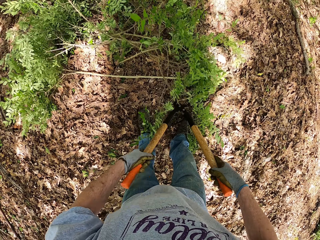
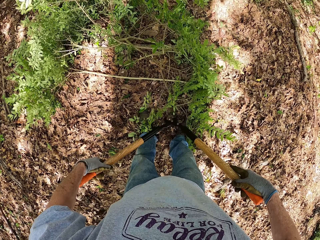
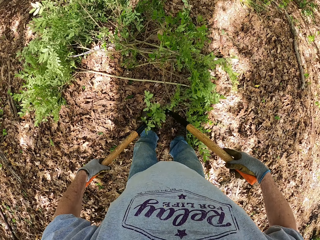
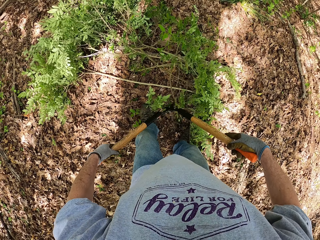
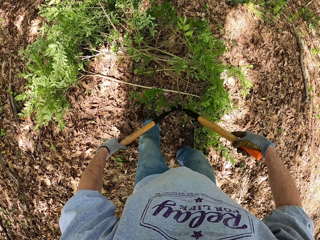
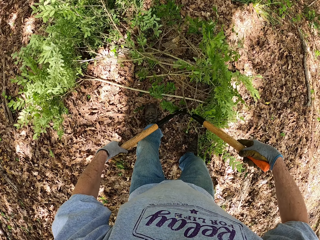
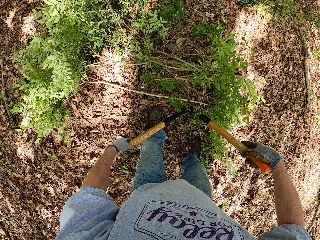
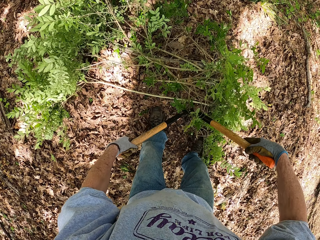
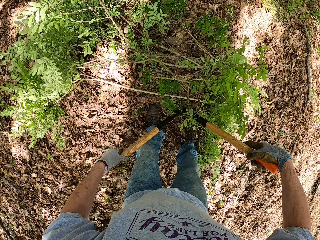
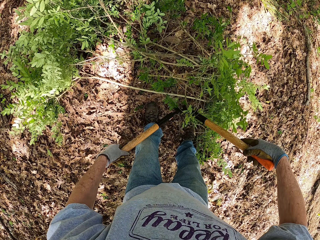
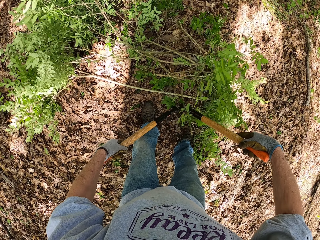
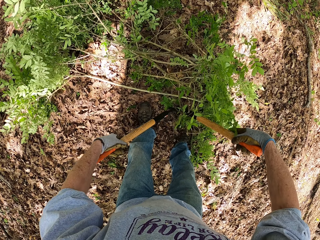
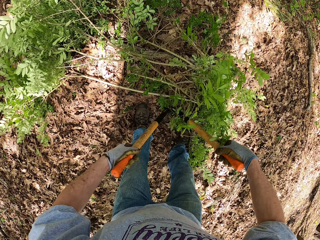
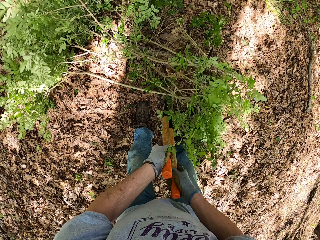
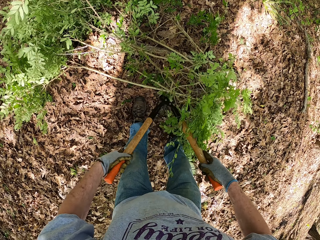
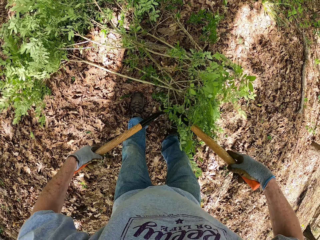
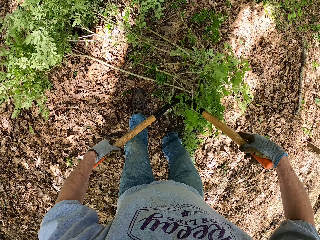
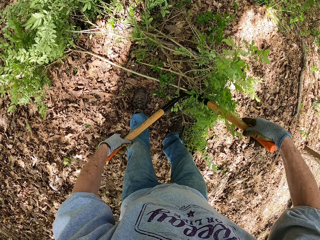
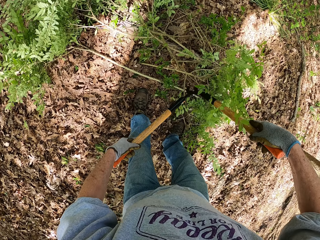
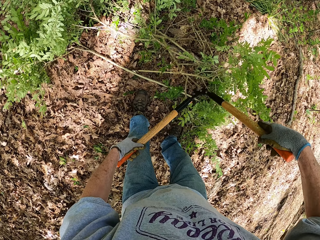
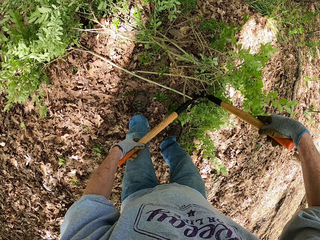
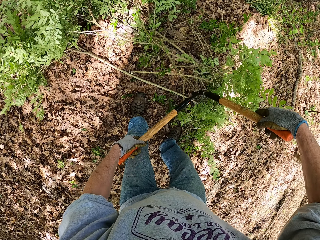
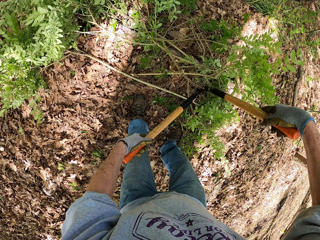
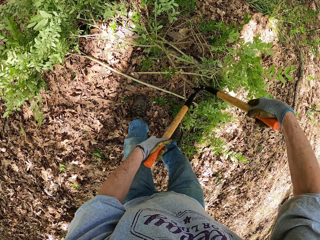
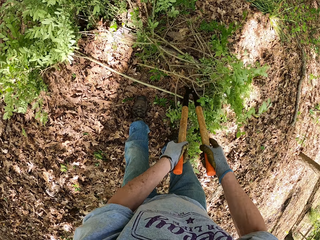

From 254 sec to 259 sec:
The camera wearer cuts the pruned branches into pieces using the shears.

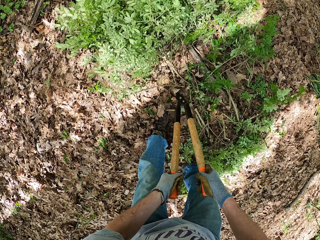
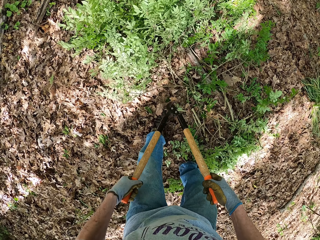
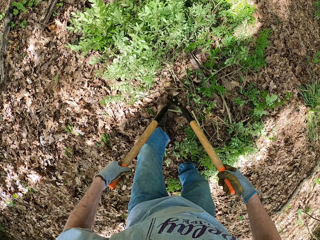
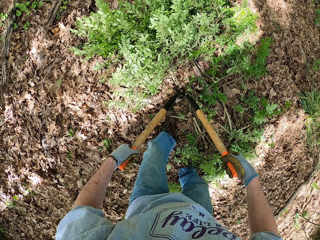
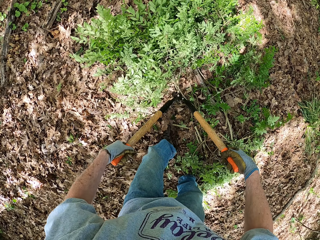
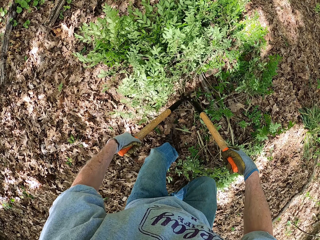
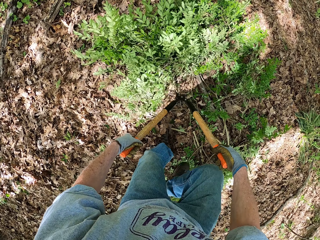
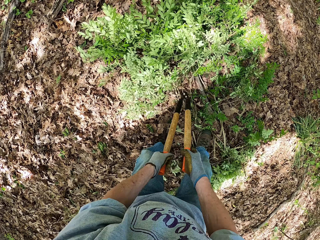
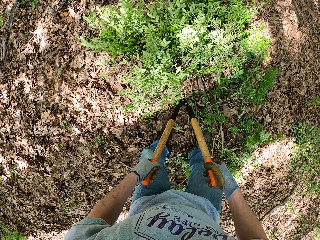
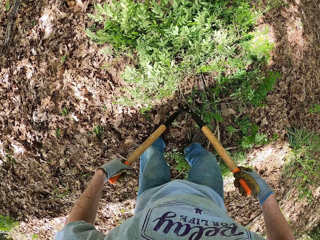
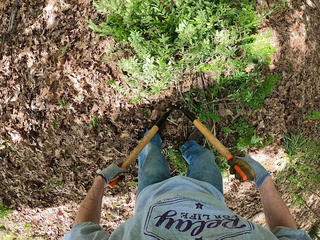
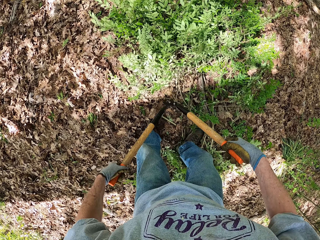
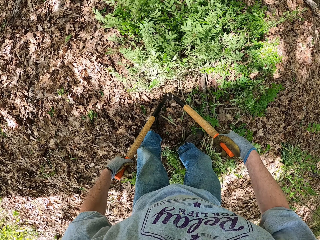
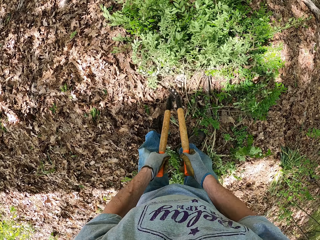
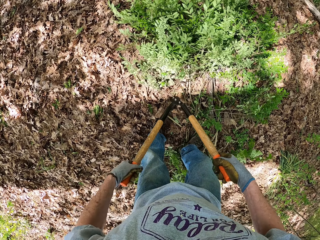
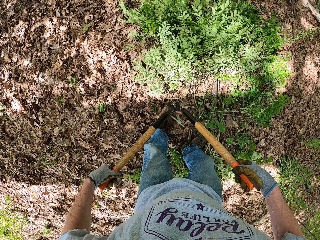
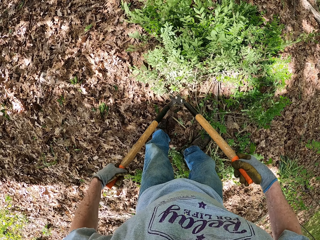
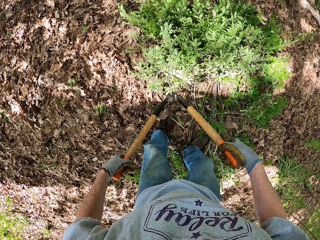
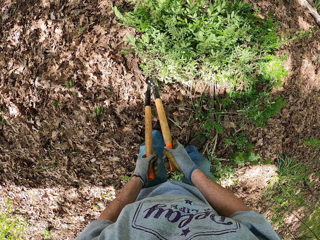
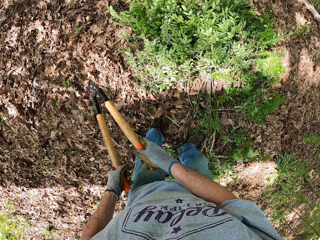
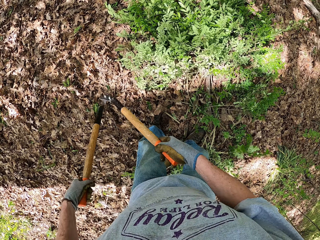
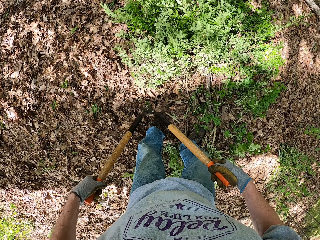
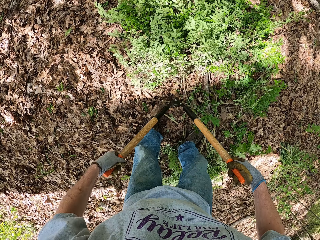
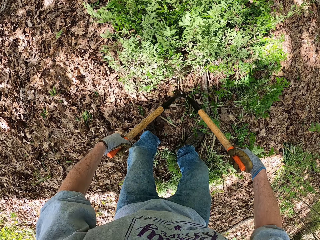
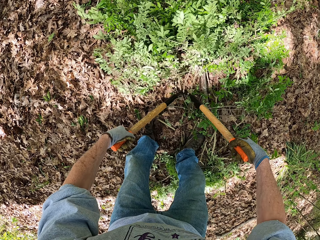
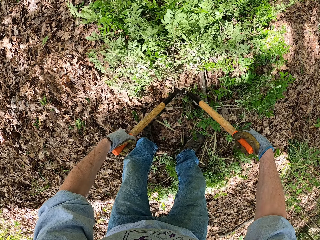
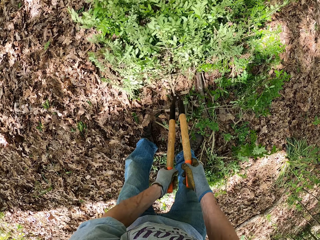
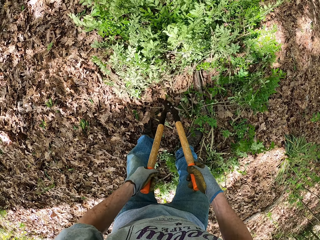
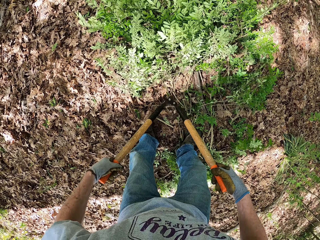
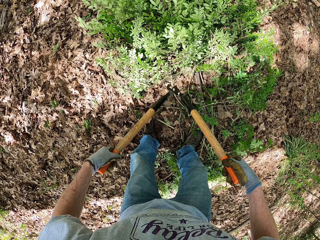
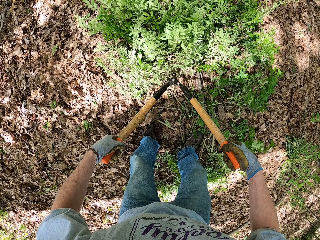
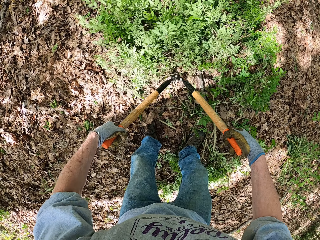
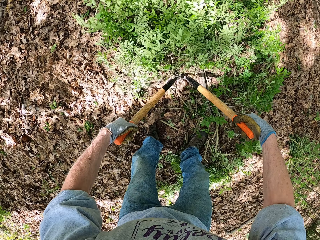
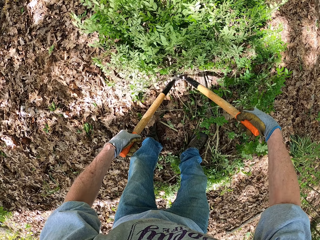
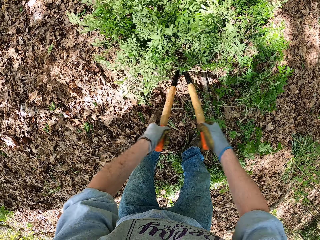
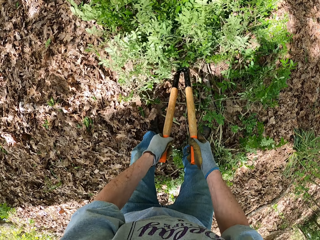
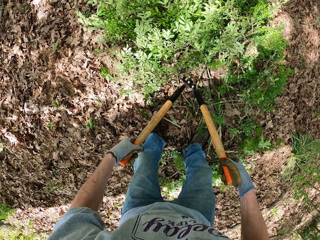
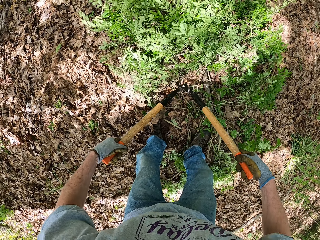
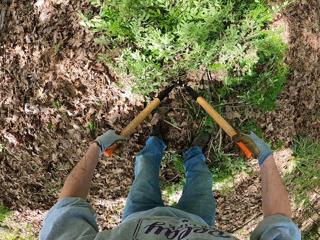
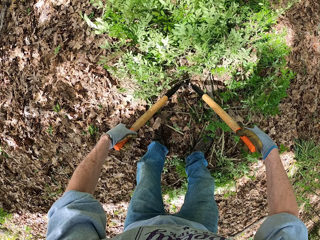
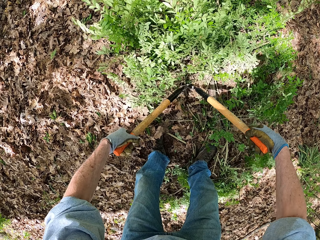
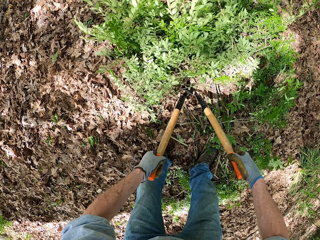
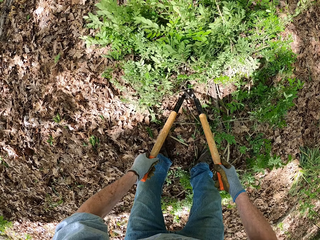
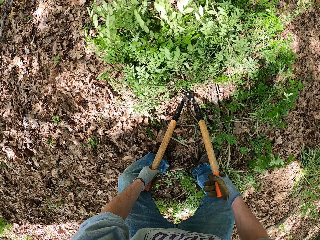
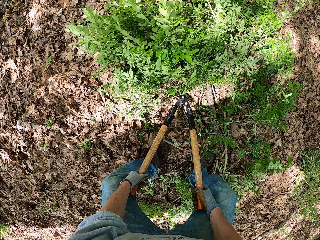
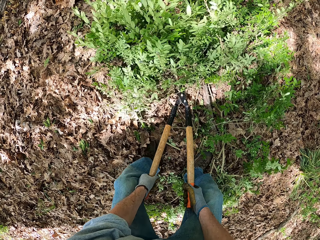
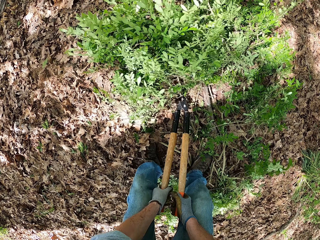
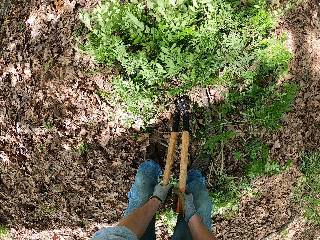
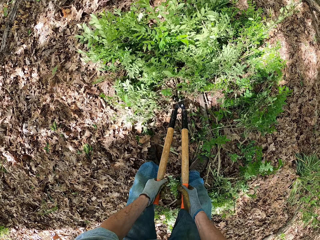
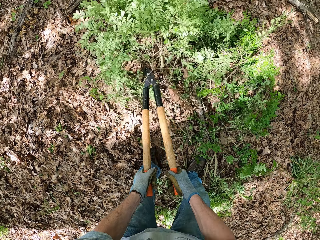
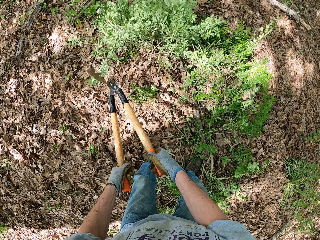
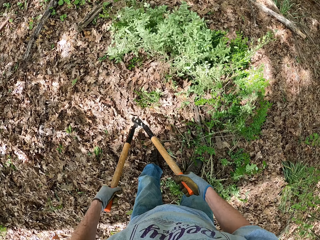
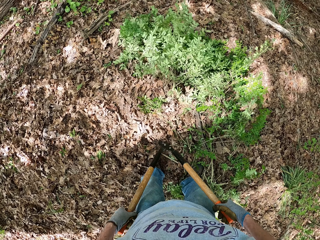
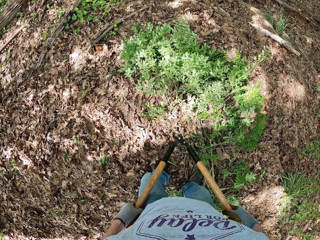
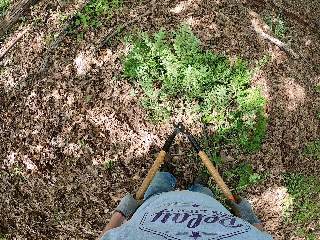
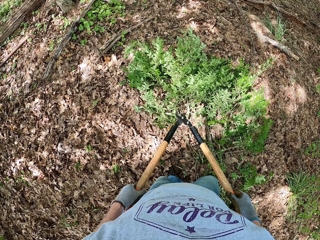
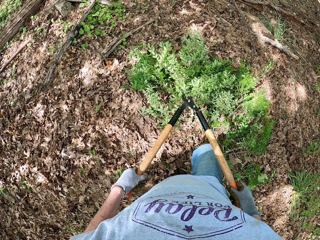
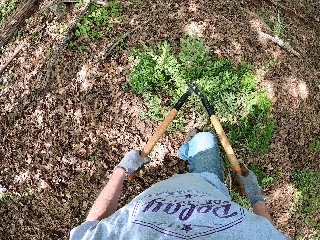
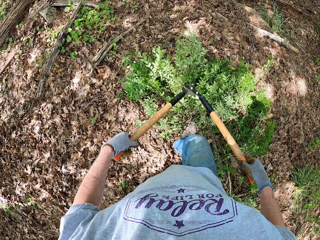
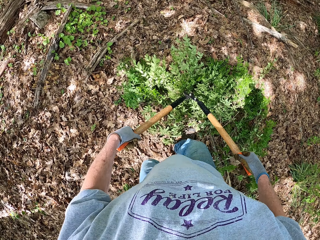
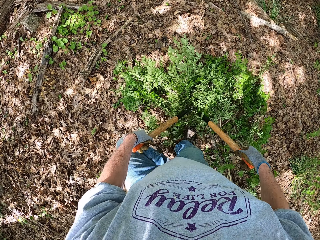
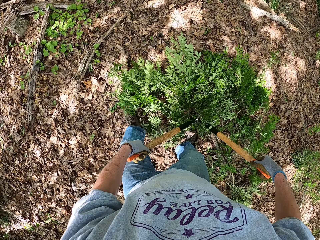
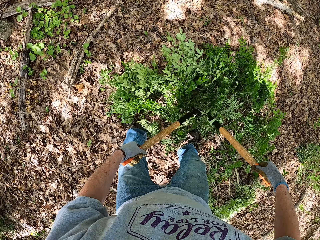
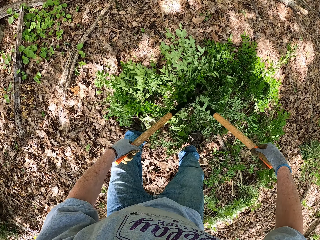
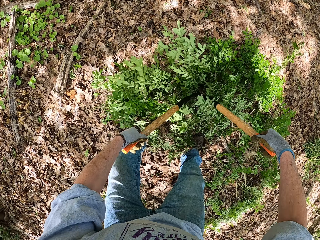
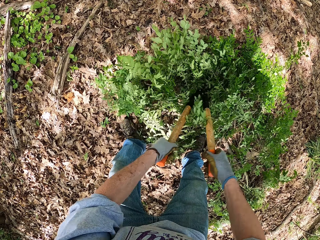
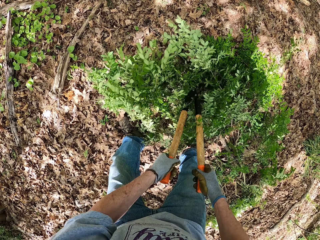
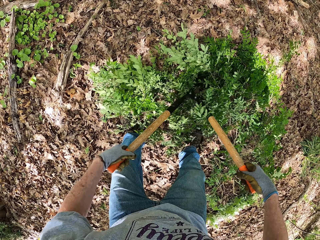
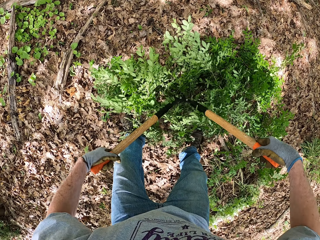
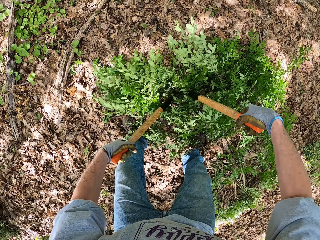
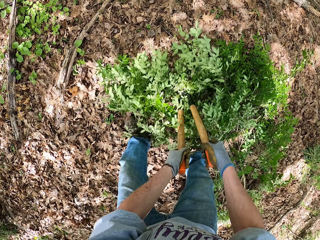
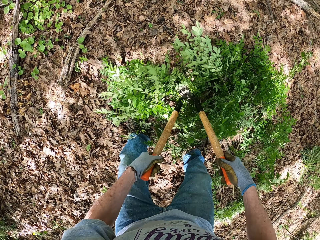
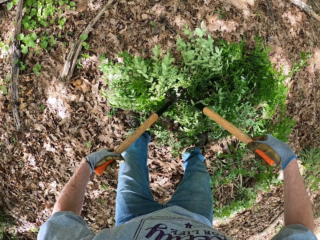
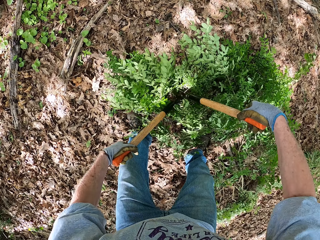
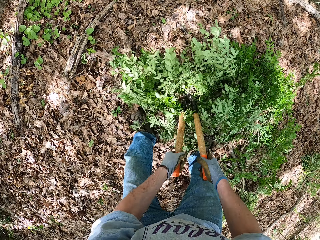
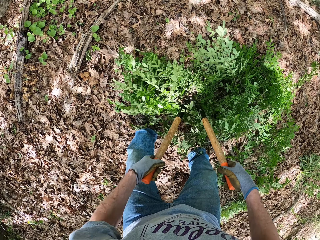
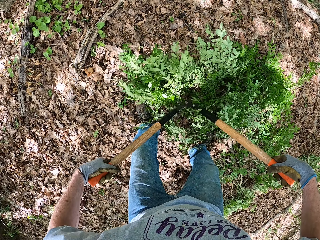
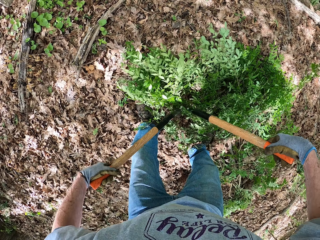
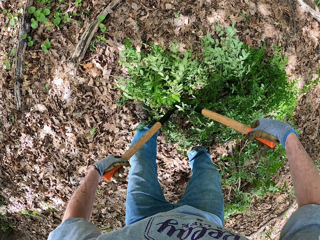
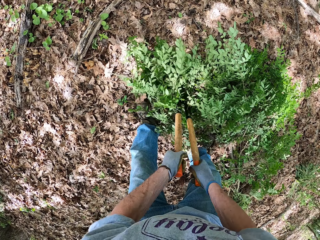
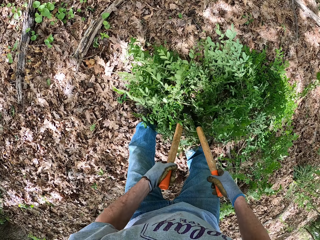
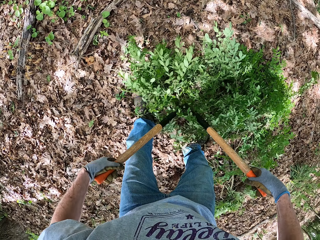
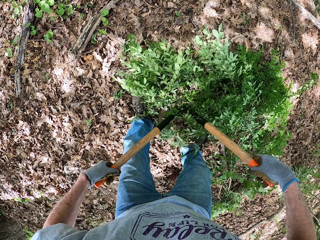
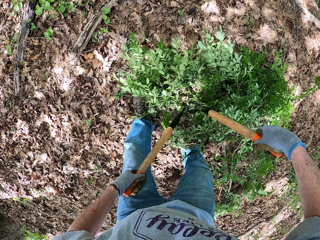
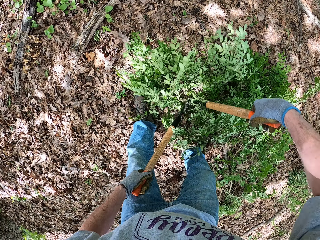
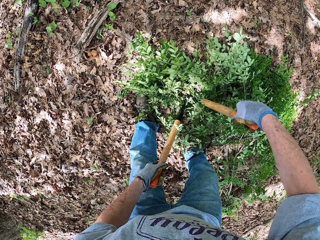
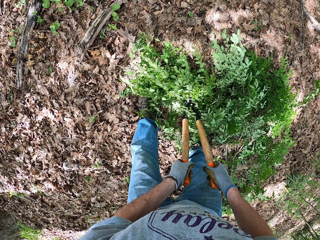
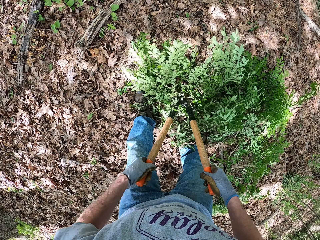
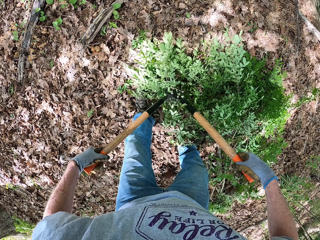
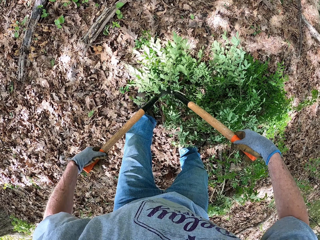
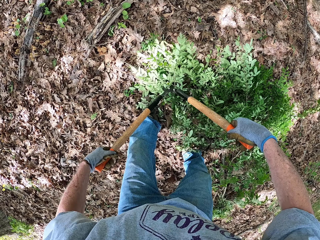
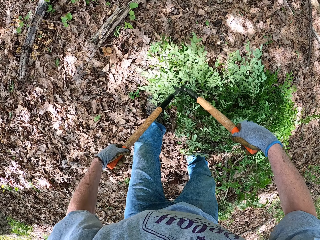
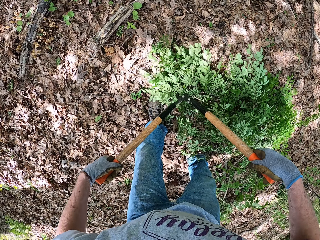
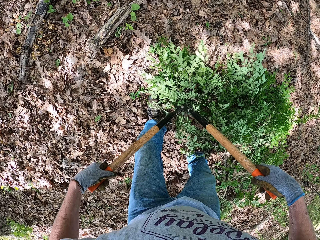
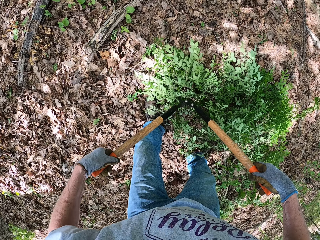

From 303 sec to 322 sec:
The camera wearer moves forward and cuts the tree plants with a pruning shear. They move forward and cut the tree plants with the pruning shear.
